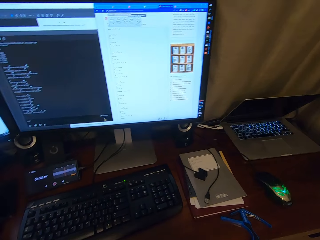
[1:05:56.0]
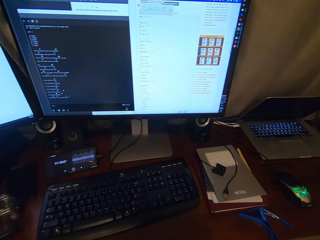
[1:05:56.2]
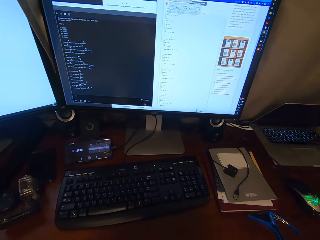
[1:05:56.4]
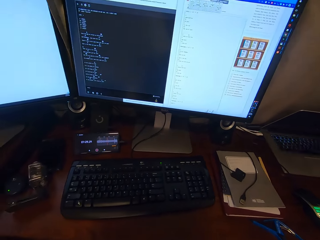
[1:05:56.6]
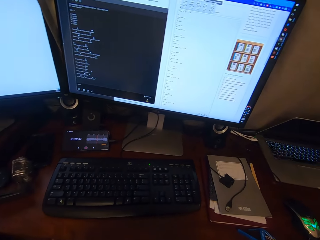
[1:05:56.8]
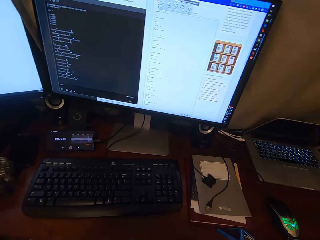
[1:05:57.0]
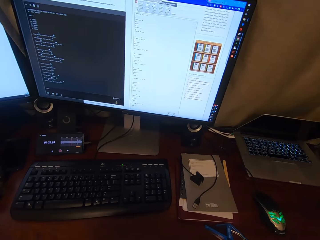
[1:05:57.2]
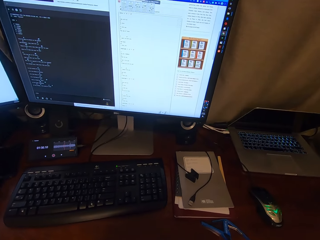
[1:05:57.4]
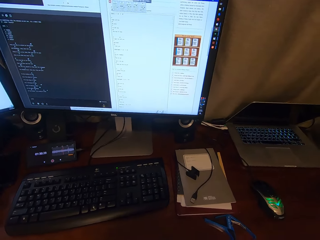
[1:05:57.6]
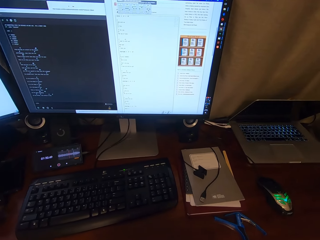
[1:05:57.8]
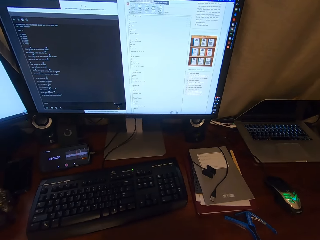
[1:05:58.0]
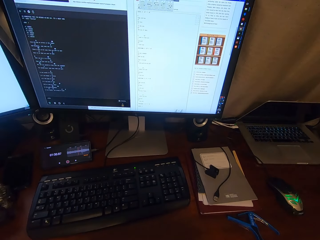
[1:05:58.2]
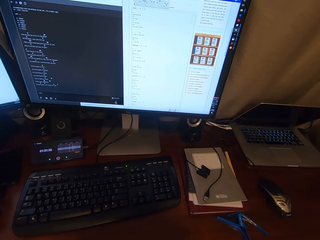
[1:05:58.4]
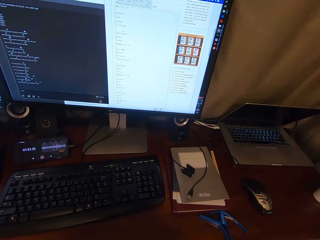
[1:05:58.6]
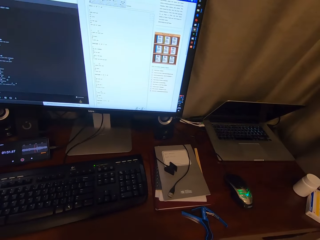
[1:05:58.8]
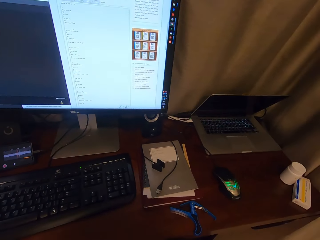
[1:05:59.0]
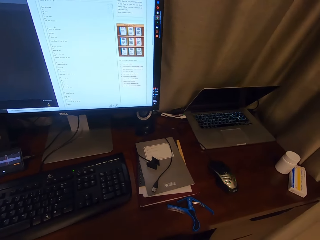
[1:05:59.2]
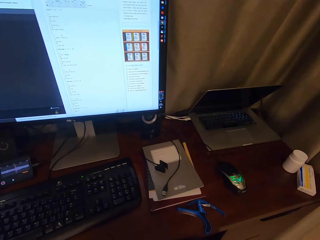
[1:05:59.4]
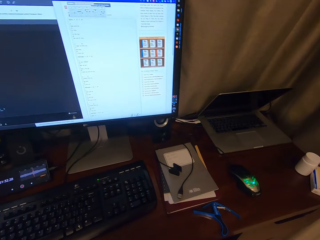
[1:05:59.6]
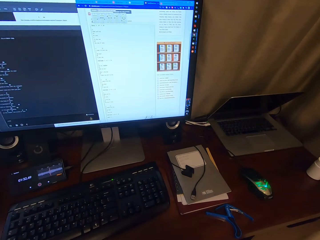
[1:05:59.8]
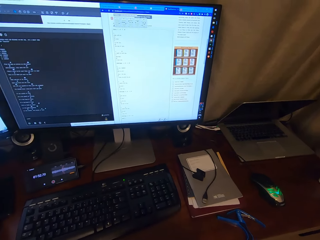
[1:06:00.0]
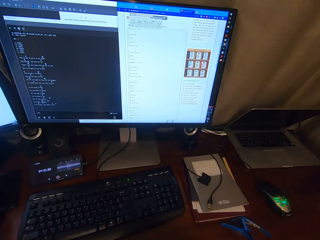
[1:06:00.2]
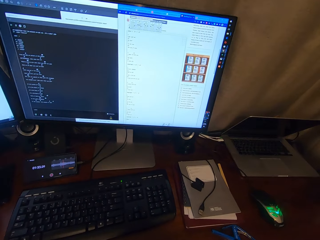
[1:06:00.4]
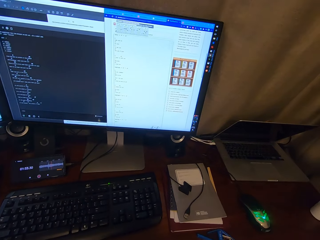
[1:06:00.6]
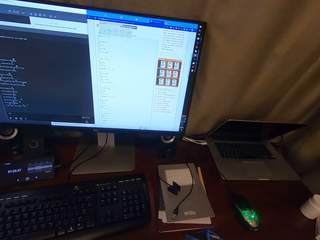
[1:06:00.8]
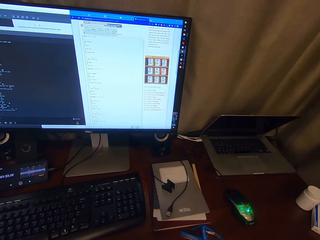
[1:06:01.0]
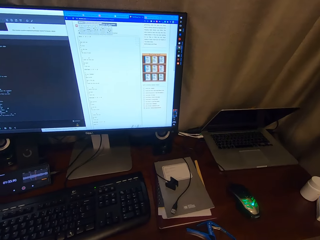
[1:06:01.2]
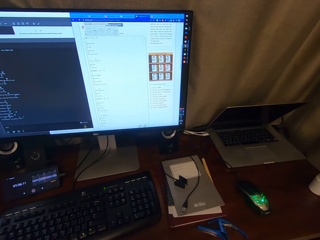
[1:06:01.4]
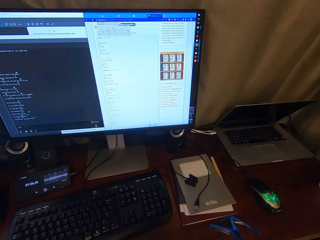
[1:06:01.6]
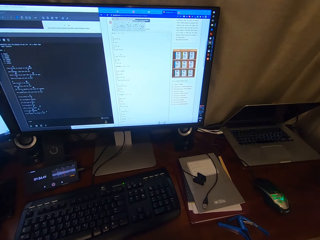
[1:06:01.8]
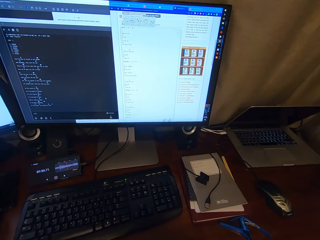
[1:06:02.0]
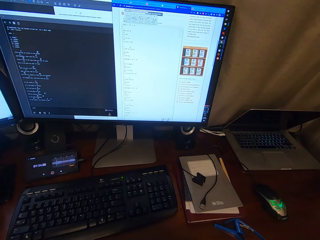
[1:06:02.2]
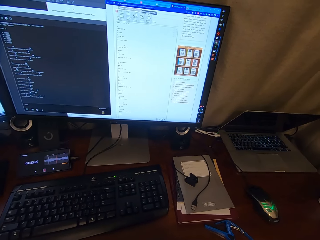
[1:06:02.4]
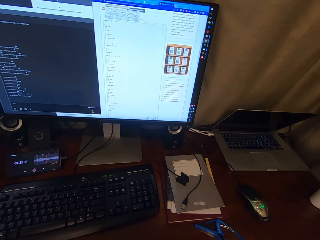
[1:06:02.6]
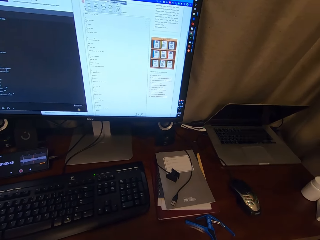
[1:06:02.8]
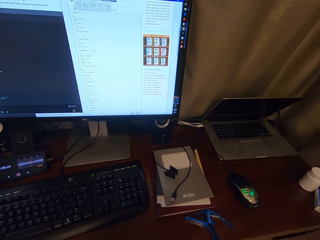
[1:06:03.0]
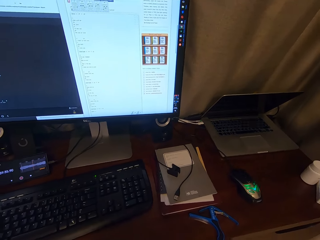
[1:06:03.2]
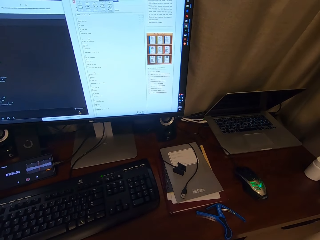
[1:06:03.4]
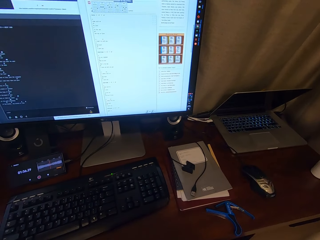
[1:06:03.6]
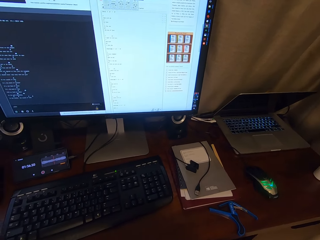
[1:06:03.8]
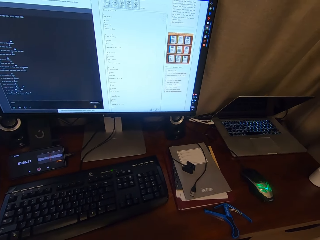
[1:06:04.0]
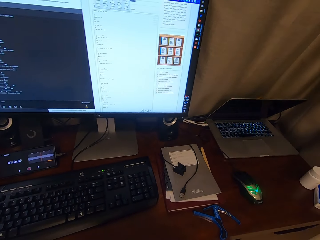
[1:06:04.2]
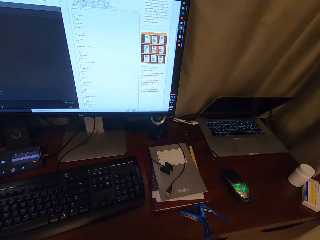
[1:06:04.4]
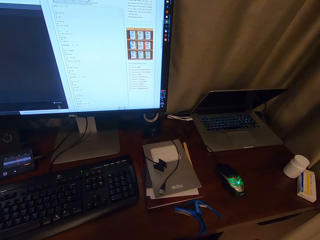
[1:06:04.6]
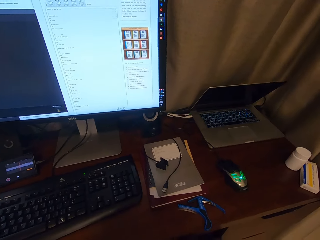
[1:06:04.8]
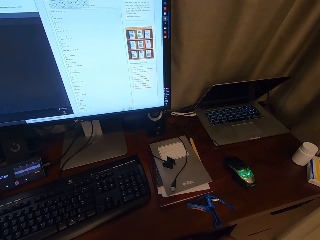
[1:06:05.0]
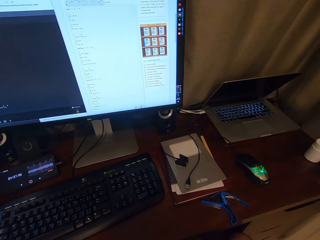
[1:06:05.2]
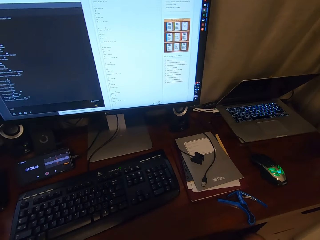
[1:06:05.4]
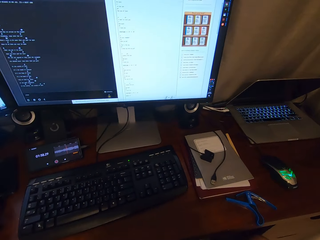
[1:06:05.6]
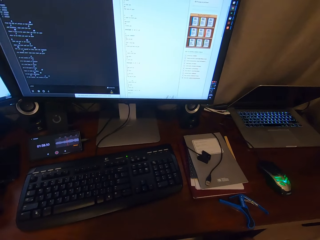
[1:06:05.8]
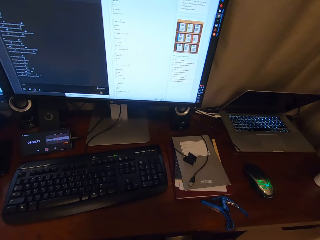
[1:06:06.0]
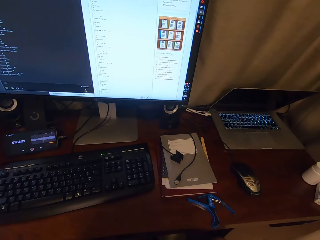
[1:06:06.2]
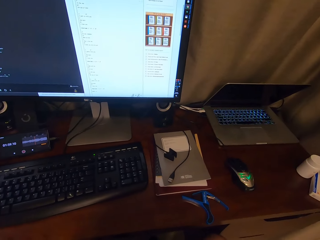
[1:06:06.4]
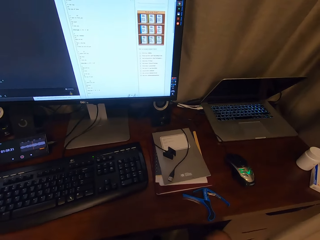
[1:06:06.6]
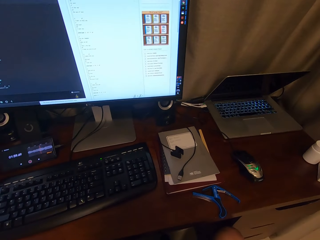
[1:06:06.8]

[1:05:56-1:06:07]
The camera wearer is looking at the desktop.

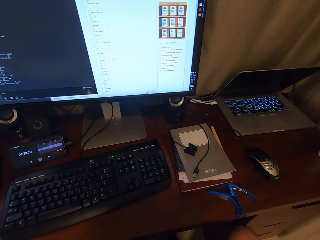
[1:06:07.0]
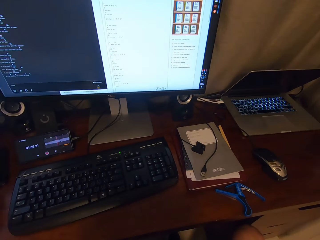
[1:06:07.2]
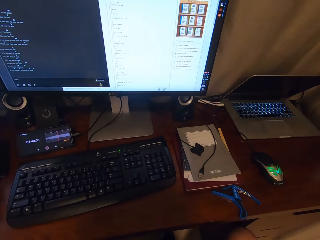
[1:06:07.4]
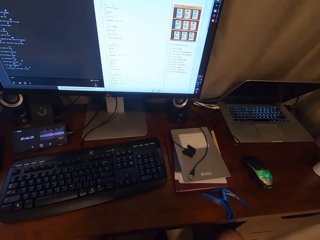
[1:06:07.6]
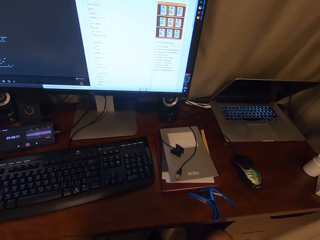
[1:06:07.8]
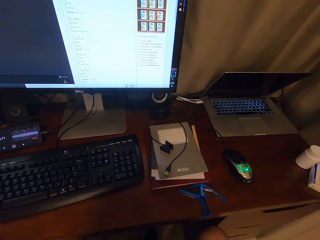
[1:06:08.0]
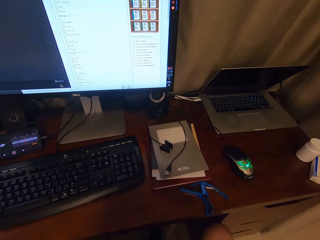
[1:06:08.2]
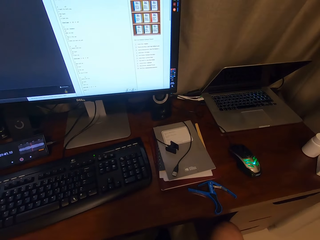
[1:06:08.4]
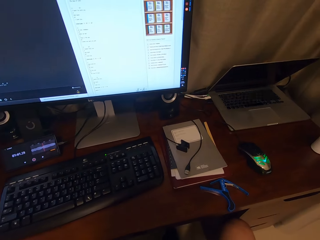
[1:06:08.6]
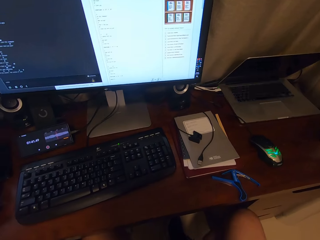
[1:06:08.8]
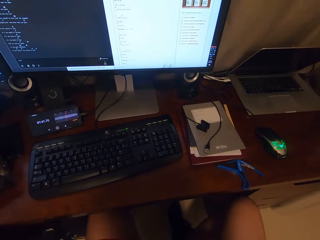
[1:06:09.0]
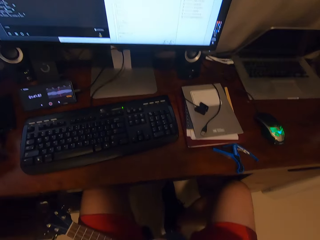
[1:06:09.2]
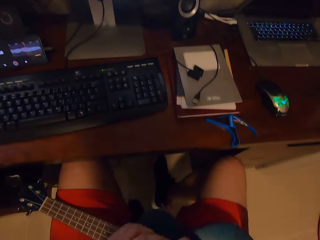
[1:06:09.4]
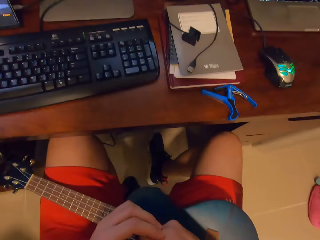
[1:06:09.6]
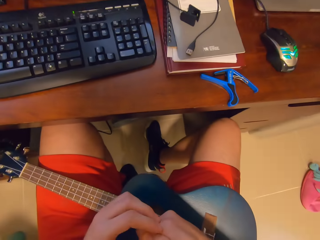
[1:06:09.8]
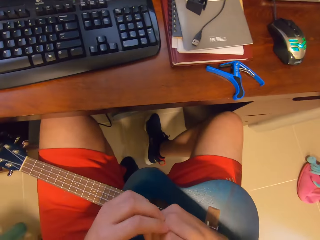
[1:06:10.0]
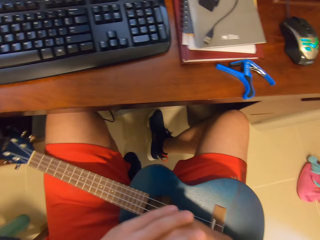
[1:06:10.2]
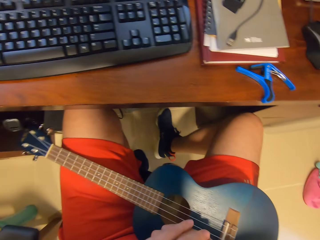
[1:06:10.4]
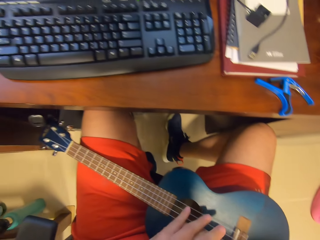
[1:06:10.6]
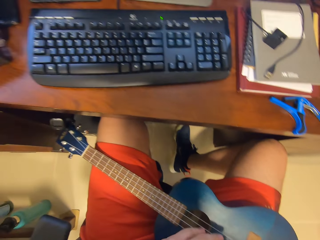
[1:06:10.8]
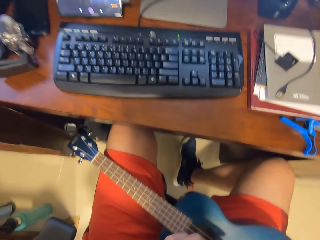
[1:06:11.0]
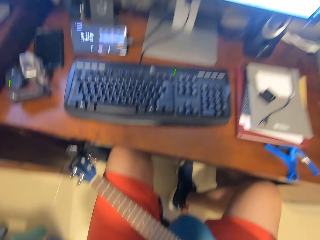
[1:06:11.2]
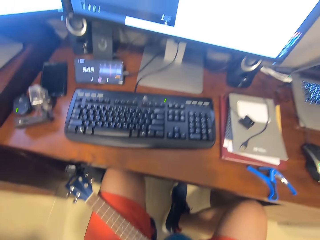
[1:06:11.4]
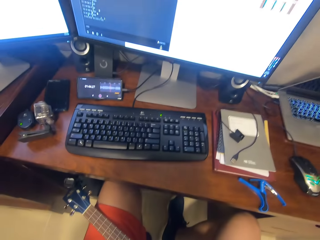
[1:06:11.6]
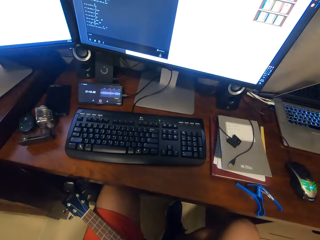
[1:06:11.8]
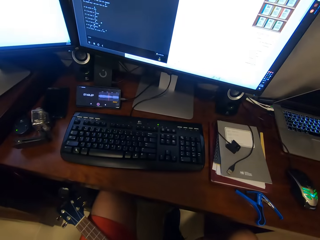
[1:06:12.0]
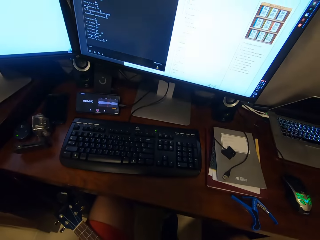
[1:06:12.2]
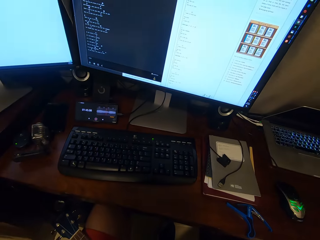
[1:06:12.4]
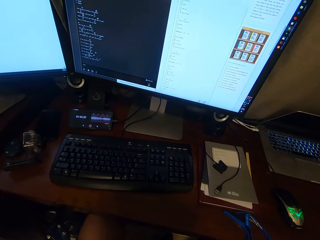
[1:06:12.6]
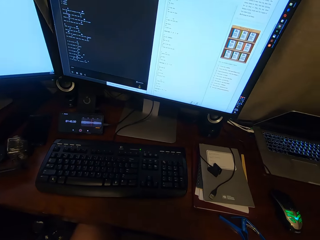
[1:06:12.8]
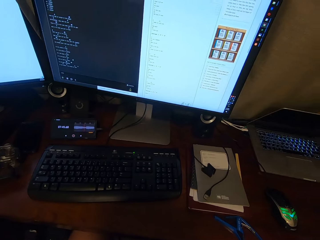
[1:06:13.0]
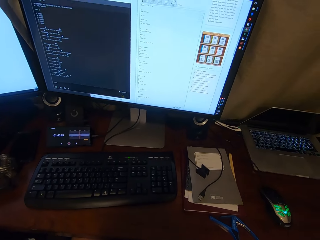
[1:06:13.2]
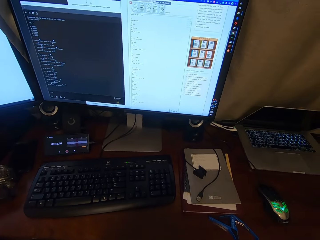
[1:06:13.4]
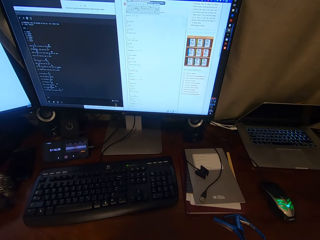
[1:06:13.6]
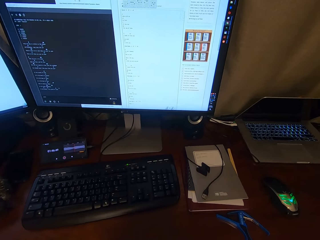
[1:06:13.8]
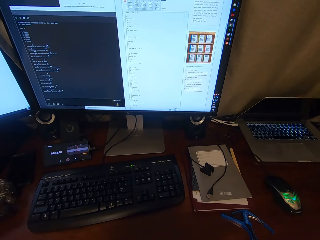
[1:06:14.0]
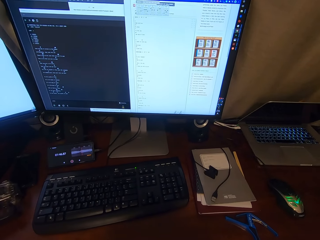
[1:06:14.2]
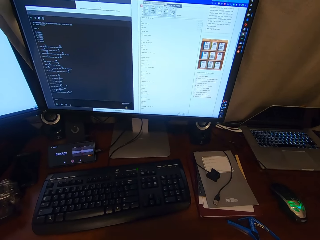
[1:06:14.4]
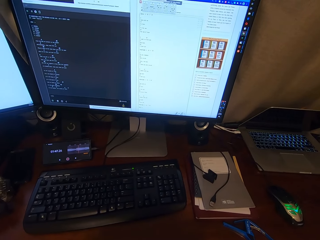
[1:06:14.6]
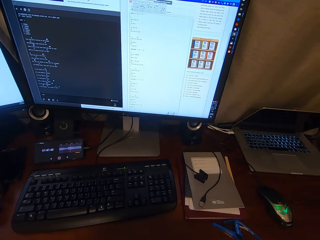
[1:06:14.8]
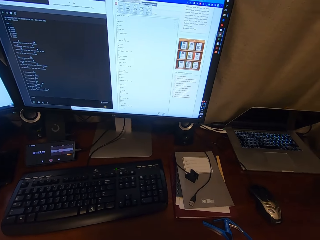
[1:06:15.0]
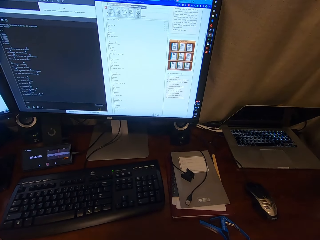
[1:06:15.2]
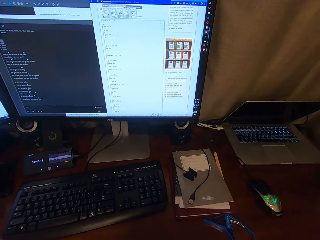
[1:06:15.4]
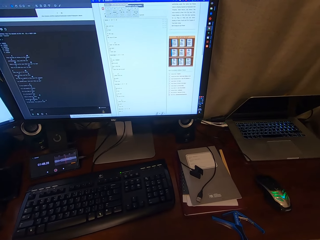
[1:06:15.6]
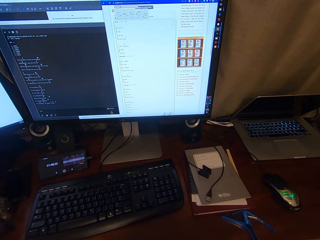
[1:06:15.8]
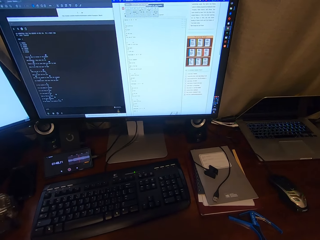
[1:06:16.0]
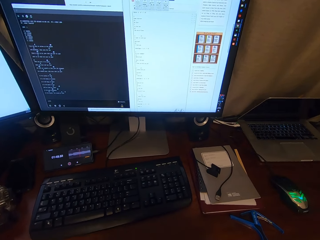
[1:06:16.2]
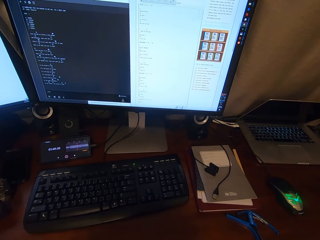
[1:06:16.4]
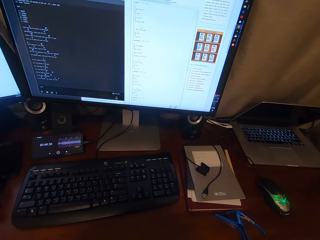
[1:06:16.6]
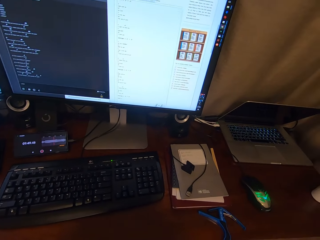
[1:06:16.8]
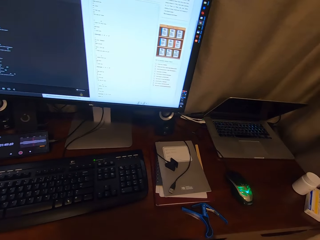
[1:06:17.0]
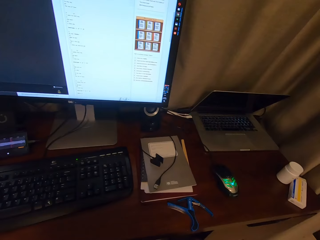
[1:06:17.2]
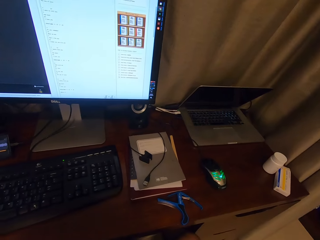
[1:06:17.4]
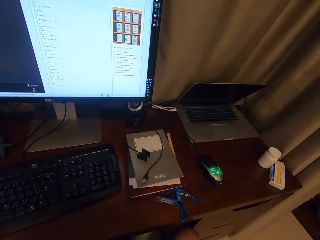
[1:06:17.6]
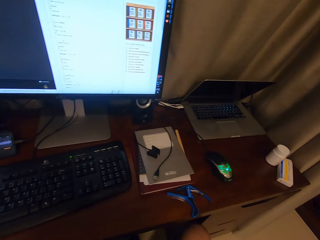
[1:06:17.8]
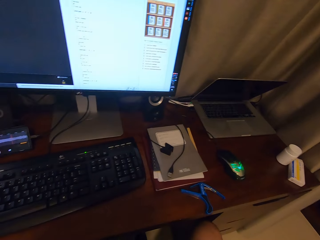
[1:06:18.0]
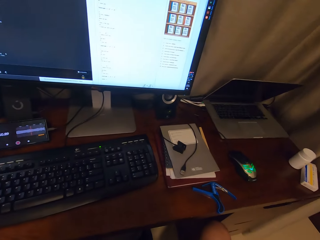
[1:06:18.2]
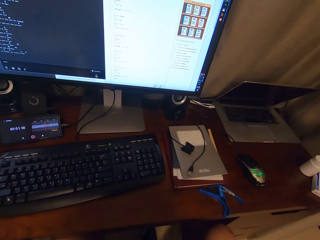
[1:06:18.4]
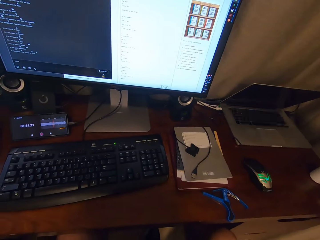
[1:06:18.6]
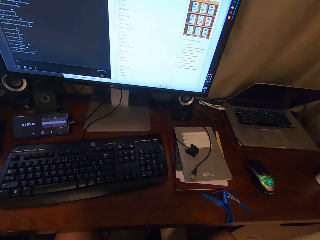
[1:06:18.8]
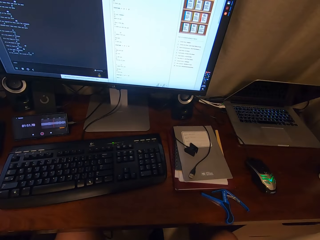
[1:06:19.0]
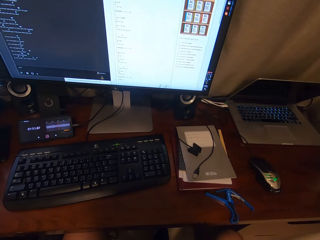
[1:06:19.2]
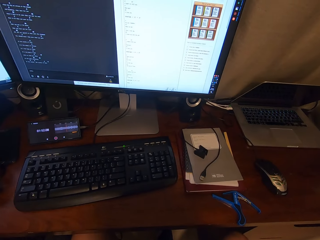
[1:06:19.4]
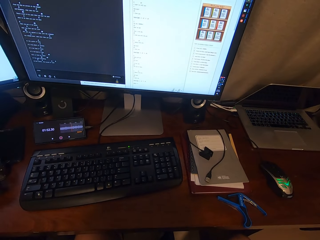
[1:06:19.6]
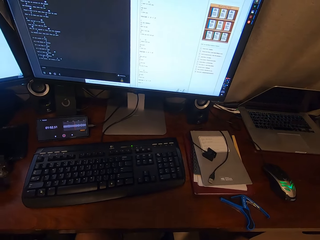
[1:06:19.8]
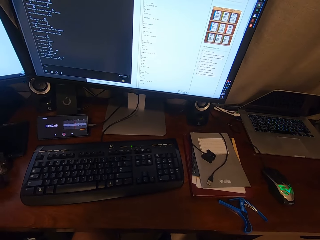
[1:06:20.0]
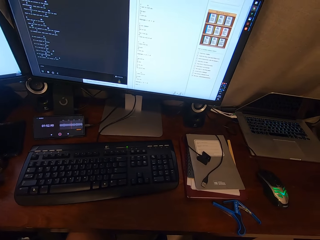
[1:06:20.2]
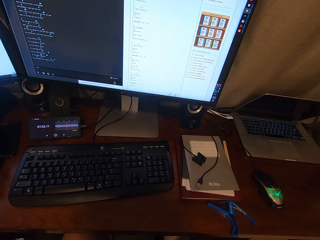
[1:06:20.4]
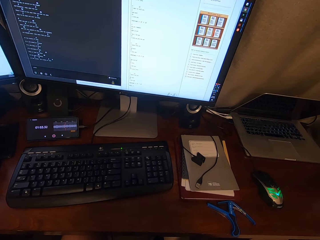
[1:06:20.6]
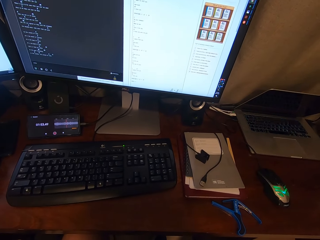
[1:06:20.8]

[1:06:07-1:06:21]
The camera wearer looks around the table. They stare at the computer screen.
